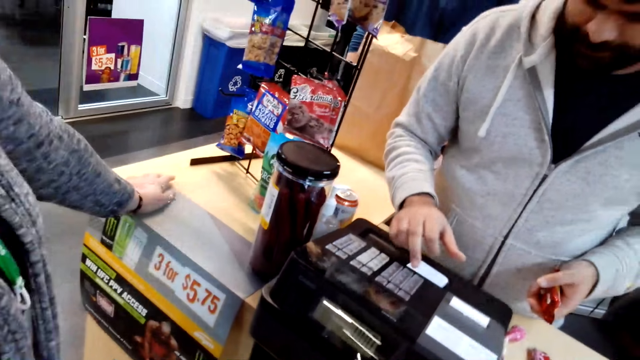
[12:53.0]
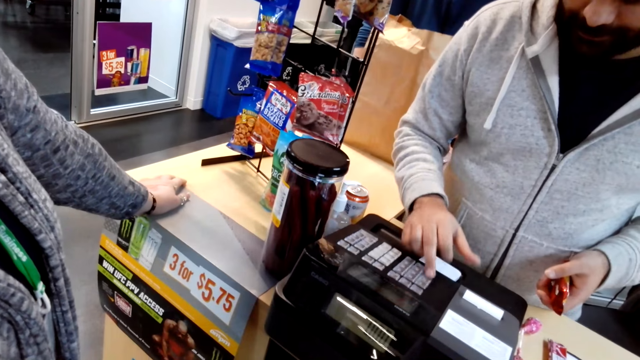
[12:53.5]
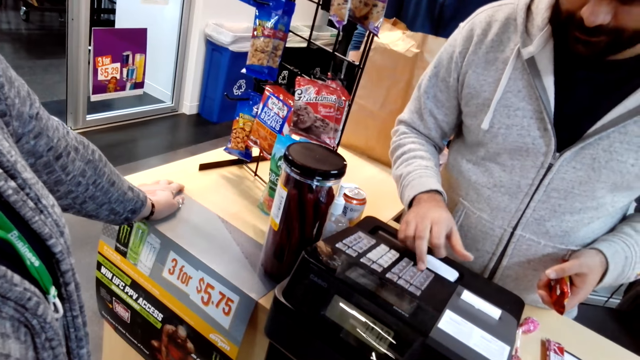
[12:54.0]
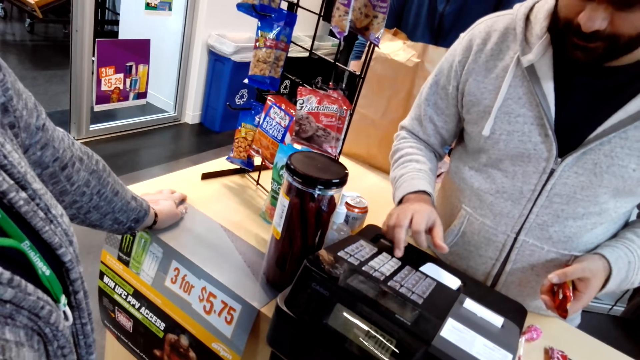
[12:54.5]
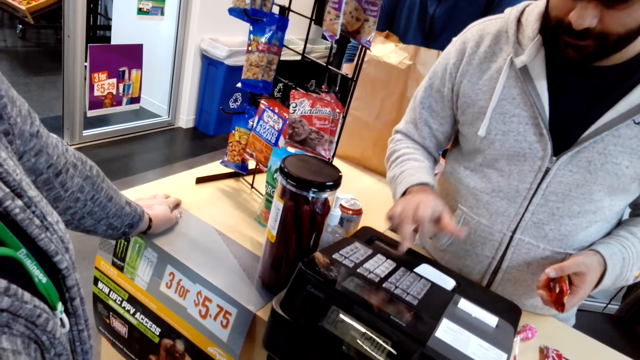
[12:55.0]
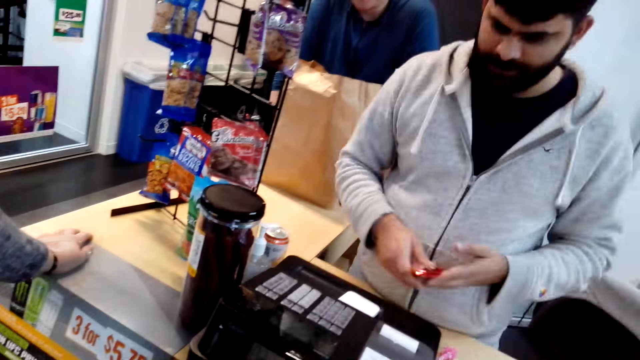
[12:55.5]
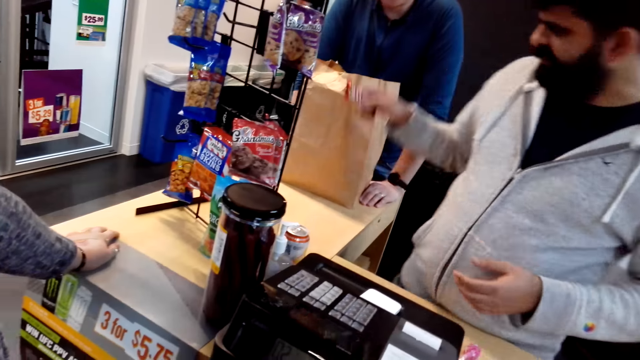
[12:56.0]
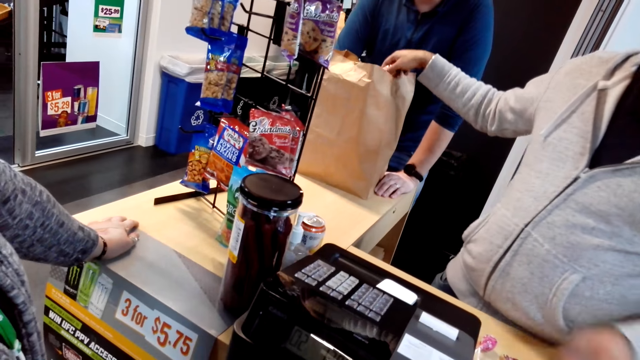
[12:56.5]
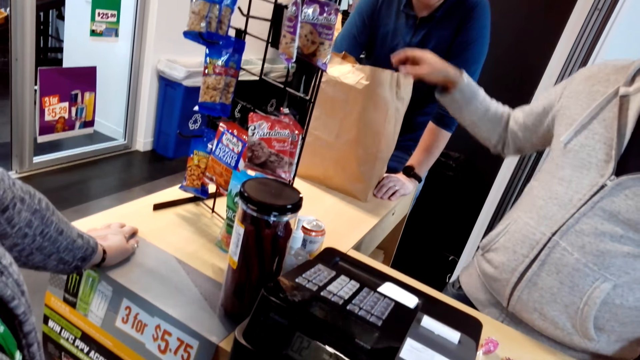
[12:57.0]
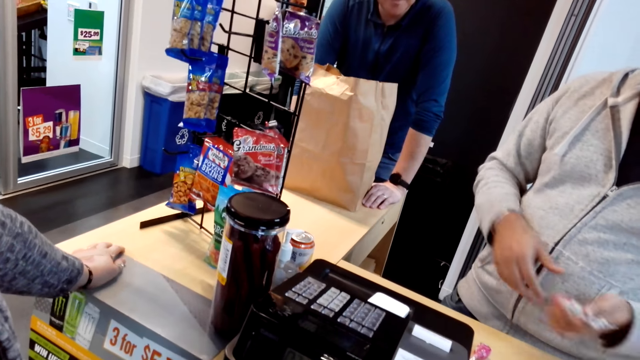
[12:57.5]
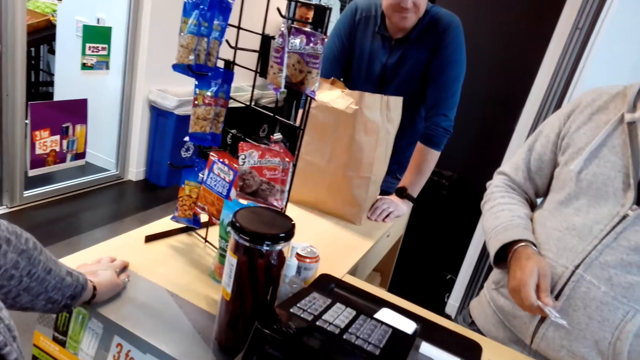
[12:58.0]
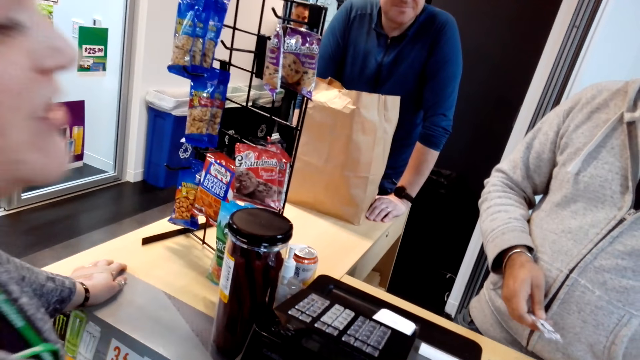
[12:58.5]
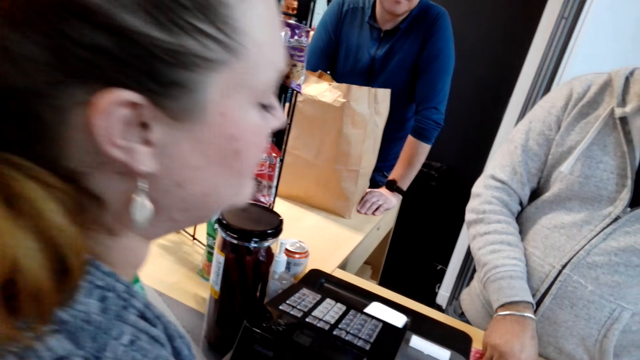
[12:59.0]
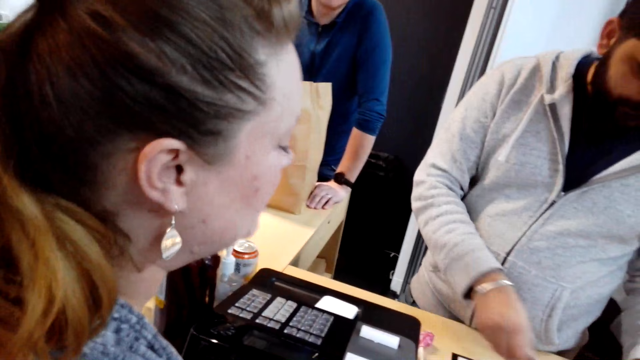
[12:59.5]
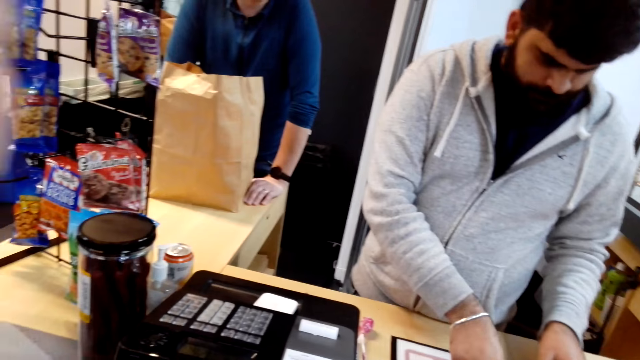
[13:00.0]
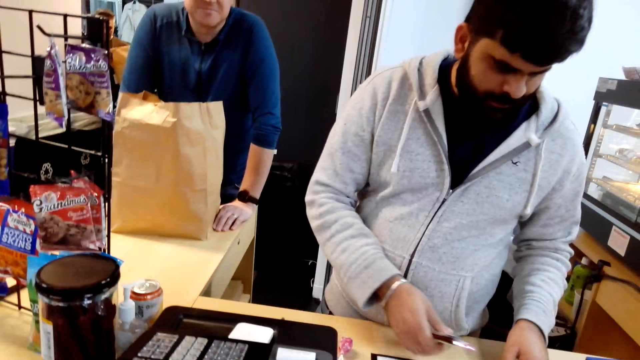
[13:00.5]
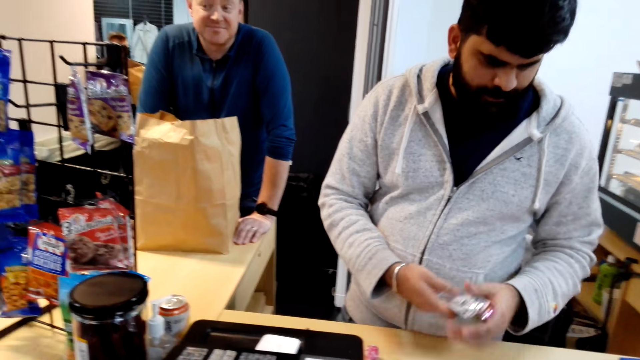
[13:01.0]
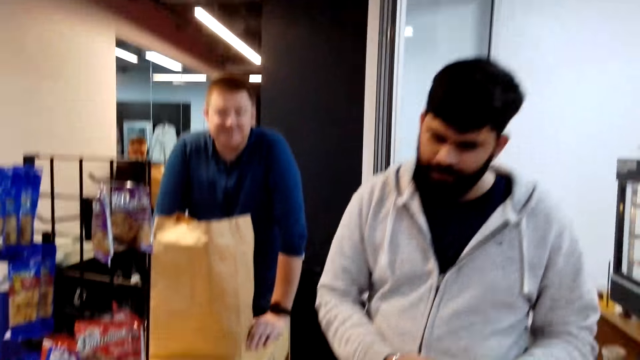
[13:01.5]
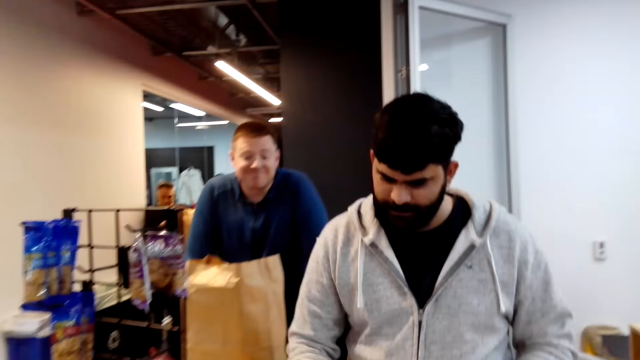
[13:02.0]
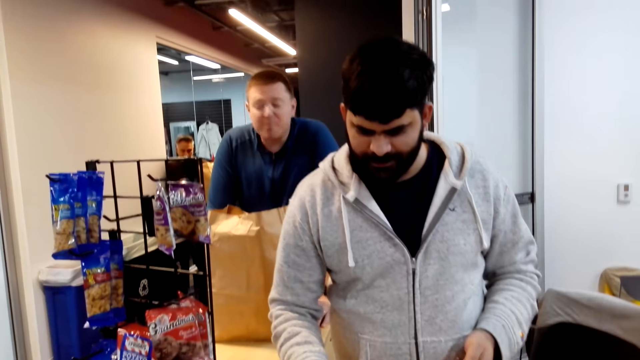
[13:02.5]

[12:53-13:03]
A man presses the counter machine. The man puts chocolate in the shopping bag. A woman dialogues with the man.

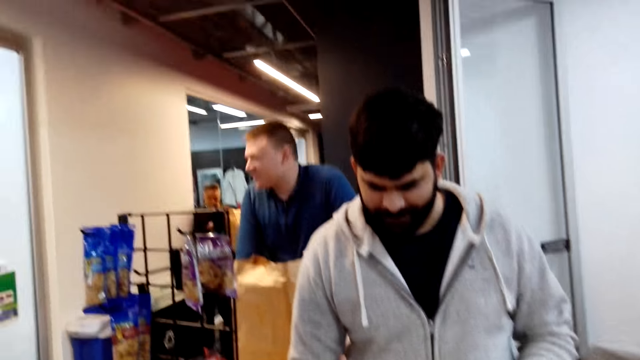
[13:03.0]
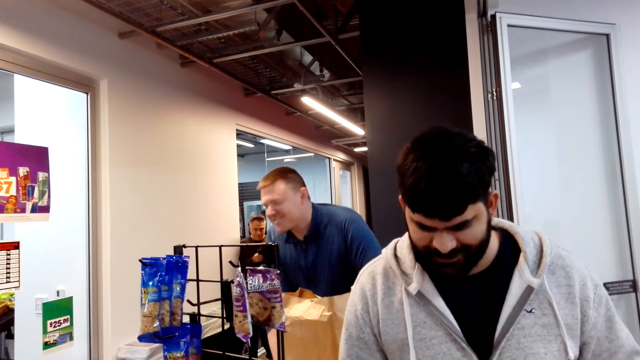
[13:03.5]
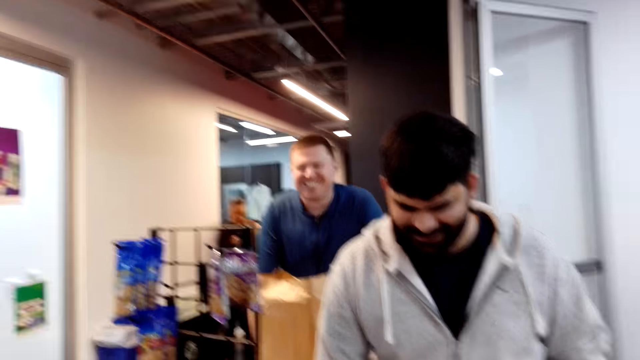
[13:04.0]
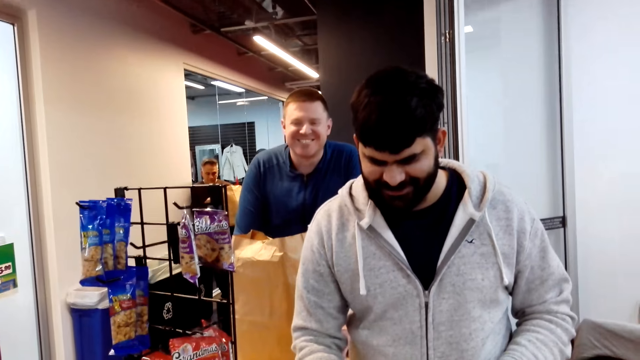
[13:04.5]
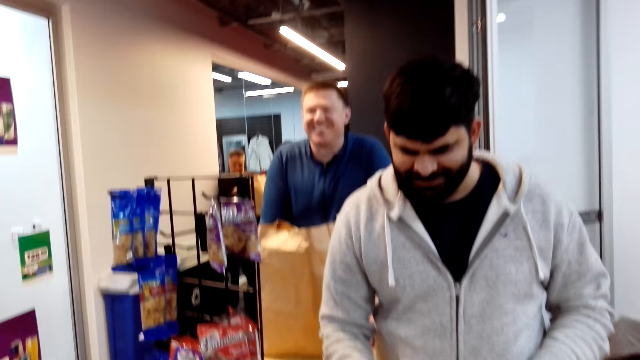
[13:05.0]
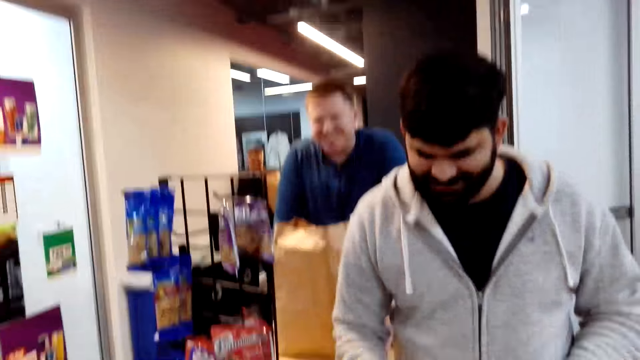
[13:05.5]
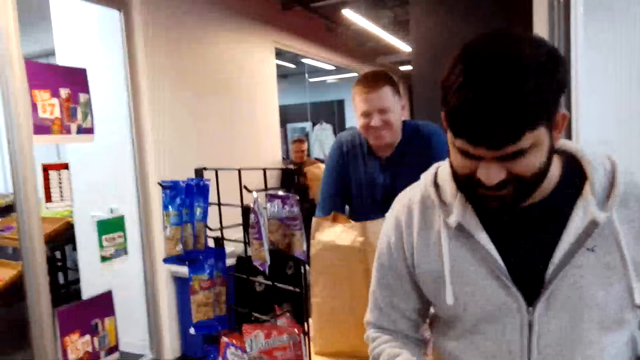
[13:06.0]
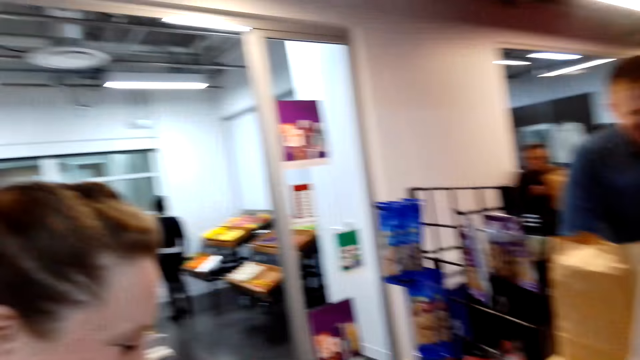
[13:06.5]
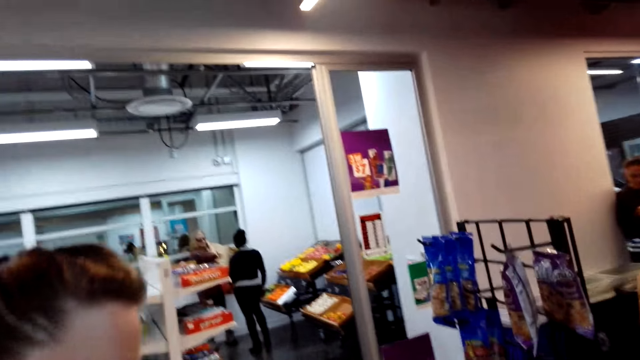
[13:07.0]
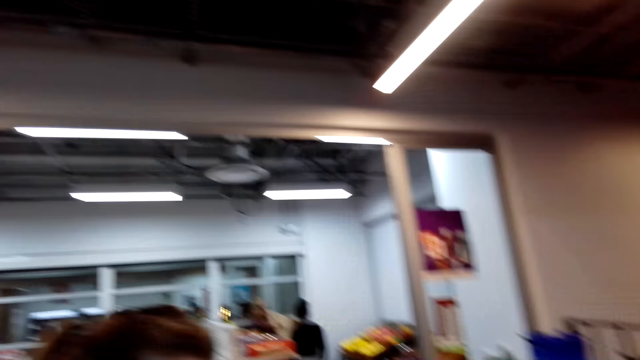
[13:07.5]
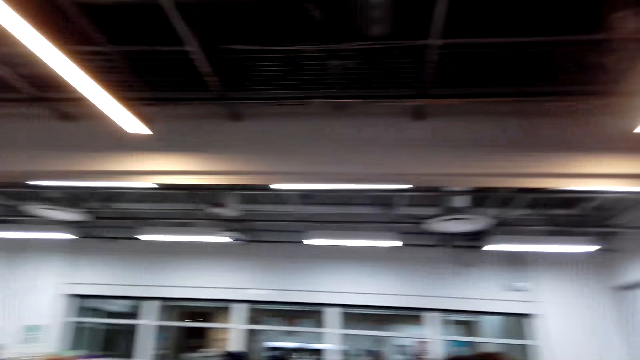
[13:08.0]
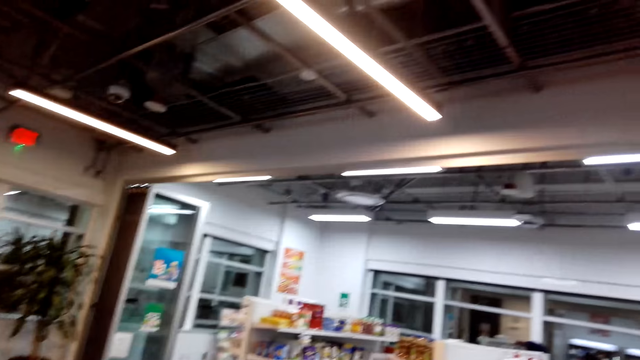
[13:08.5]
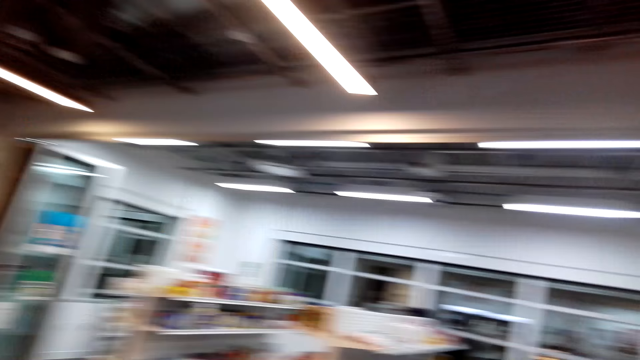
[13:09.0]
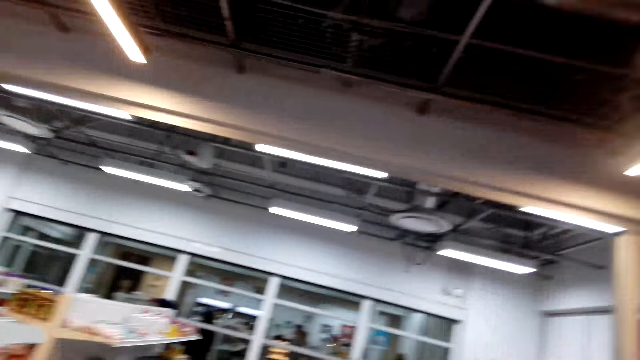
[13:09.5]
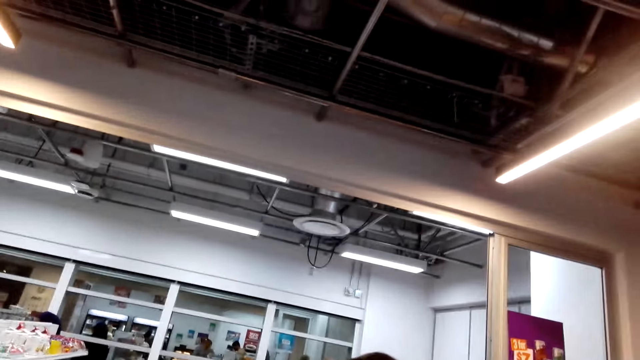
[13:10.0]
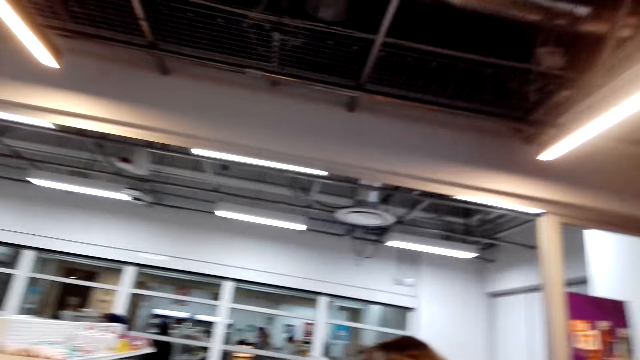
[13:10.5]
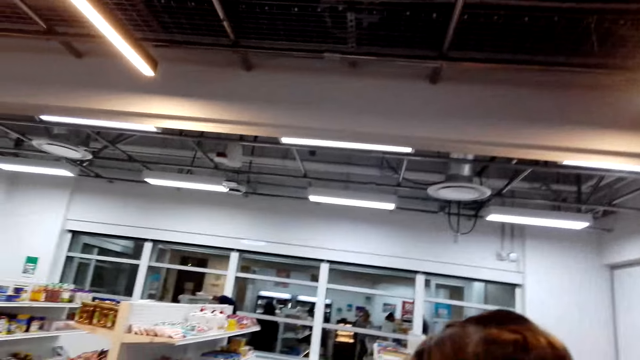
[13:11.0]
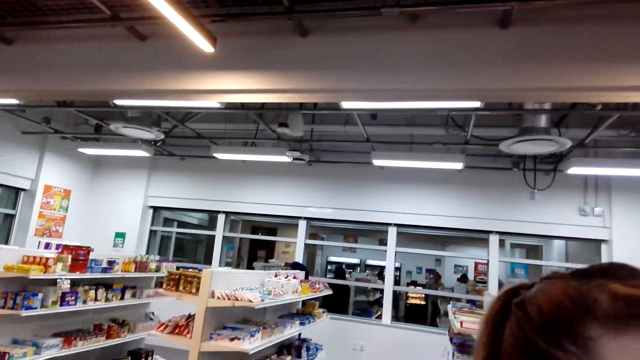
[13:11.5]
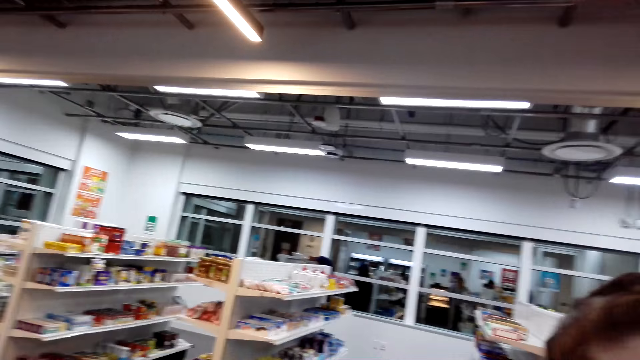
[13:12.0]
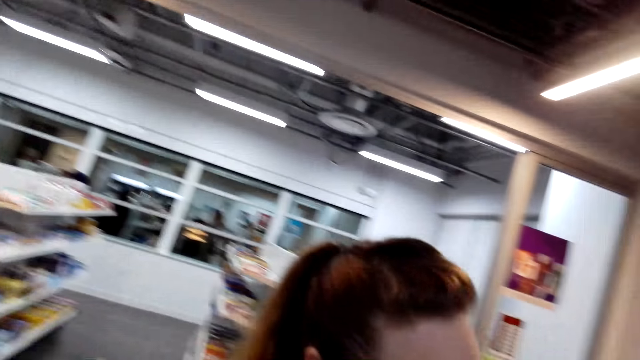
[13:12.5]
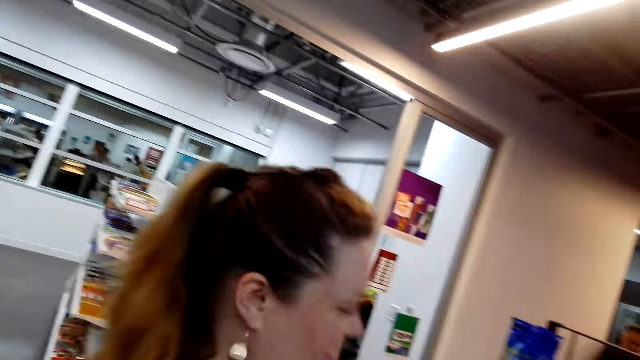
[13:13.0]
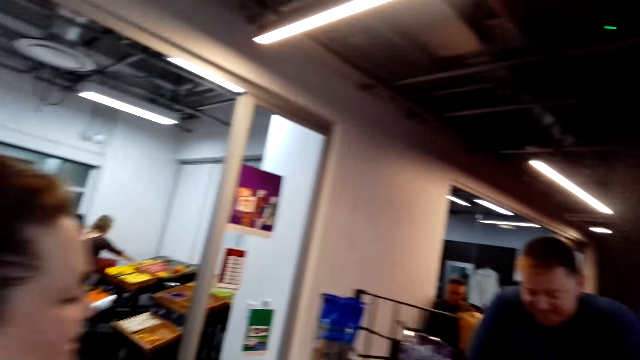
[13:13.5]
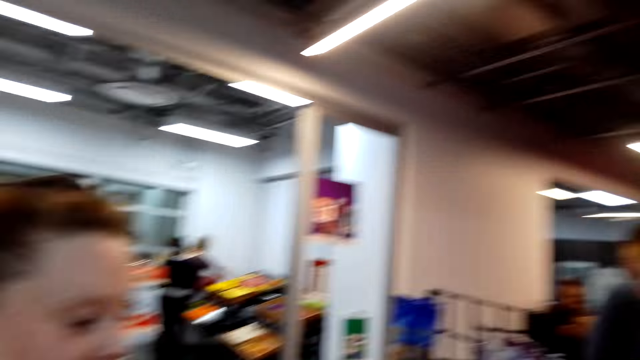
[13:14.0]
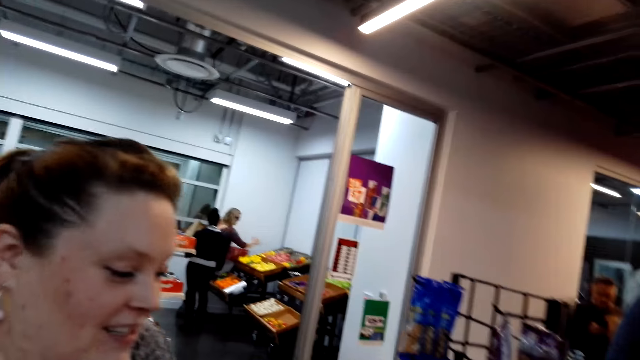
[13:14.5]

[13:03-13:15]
The woman talks. The camera wearer dialogues with the man. They look around. They talk.
